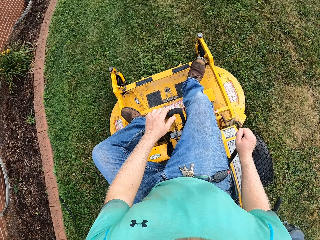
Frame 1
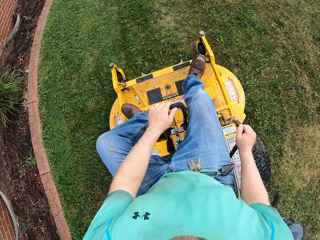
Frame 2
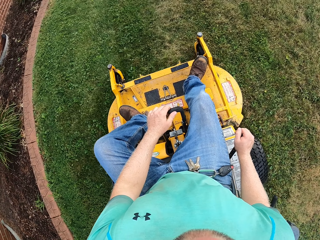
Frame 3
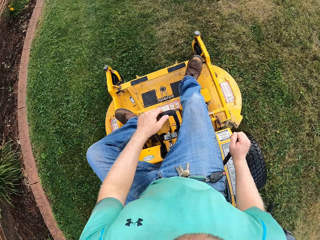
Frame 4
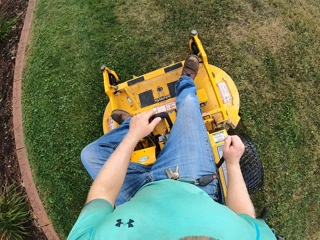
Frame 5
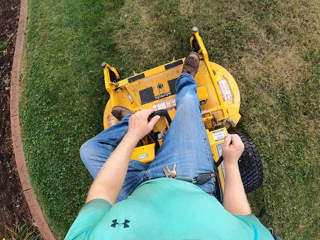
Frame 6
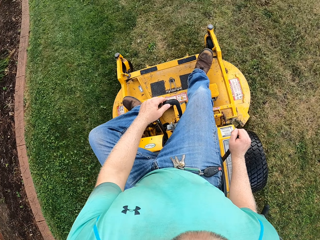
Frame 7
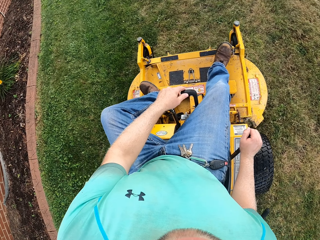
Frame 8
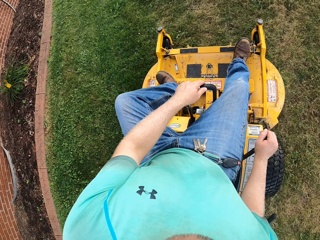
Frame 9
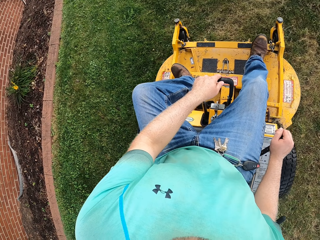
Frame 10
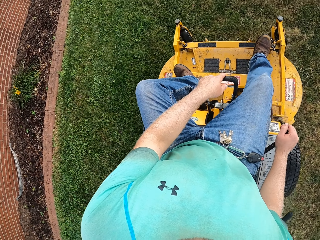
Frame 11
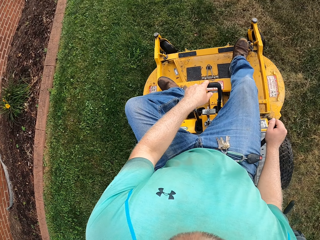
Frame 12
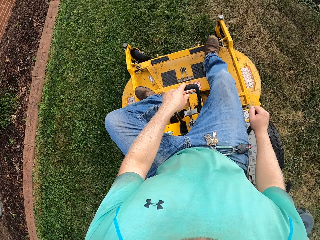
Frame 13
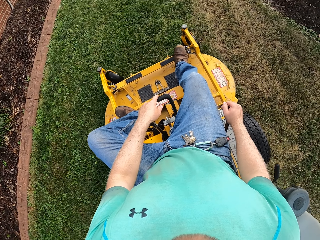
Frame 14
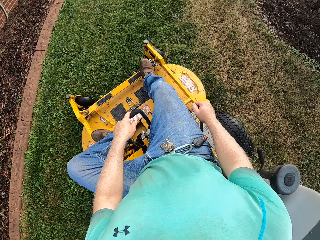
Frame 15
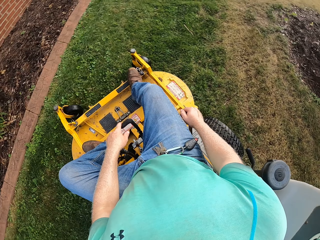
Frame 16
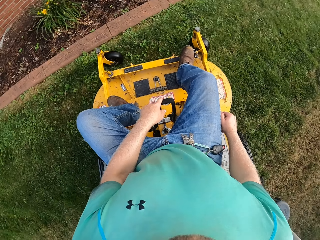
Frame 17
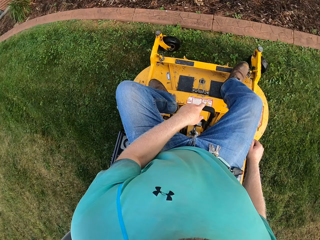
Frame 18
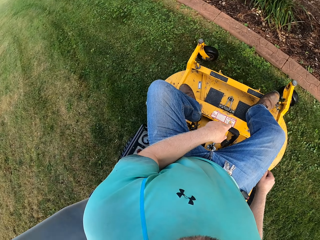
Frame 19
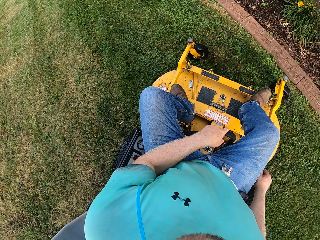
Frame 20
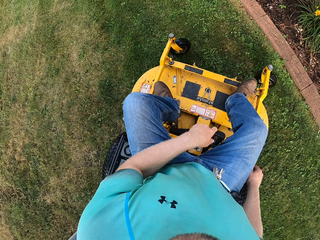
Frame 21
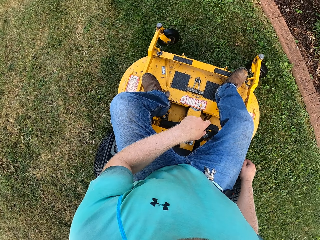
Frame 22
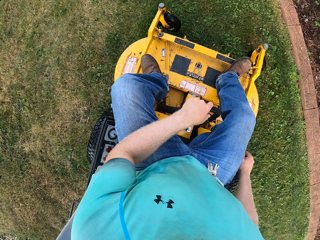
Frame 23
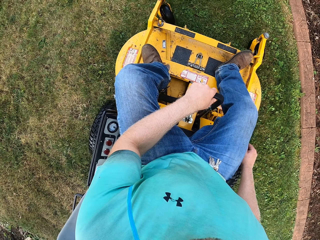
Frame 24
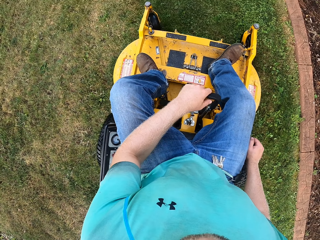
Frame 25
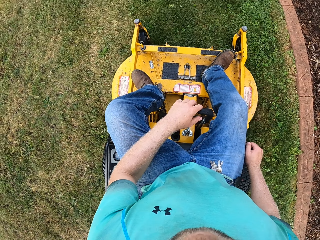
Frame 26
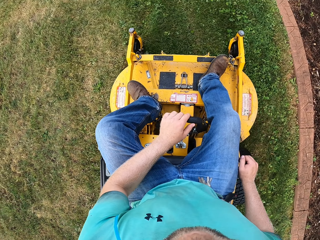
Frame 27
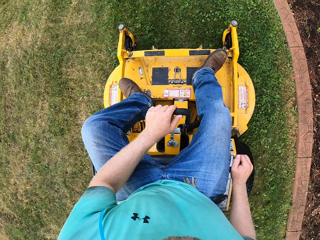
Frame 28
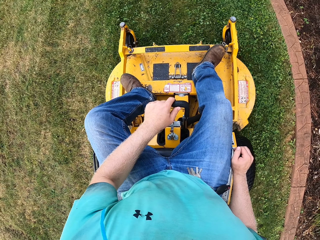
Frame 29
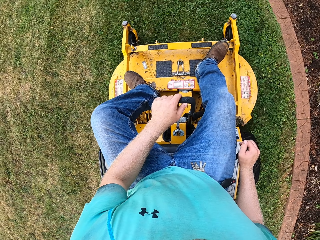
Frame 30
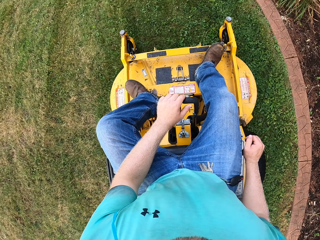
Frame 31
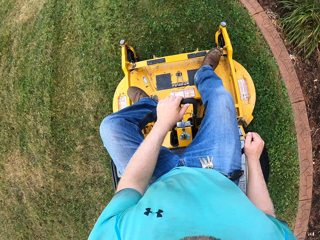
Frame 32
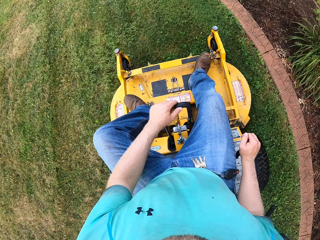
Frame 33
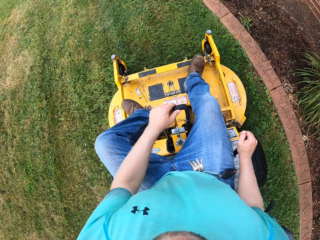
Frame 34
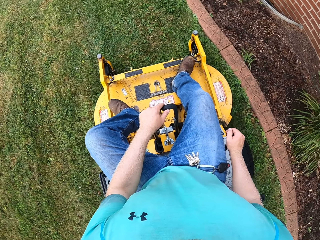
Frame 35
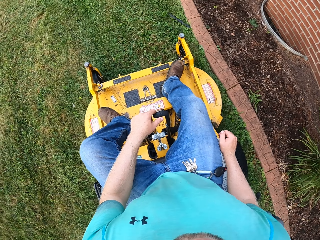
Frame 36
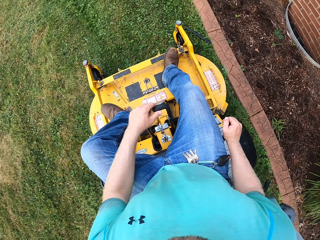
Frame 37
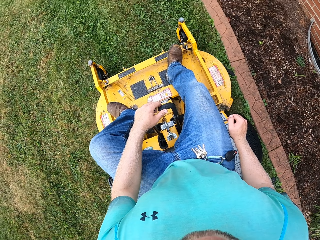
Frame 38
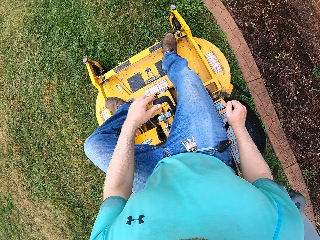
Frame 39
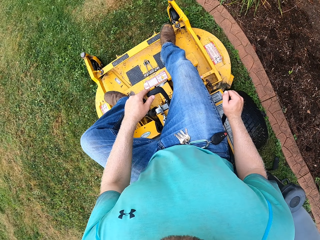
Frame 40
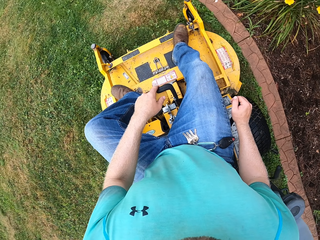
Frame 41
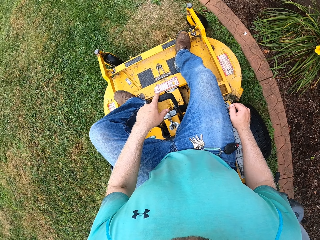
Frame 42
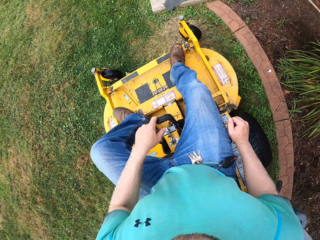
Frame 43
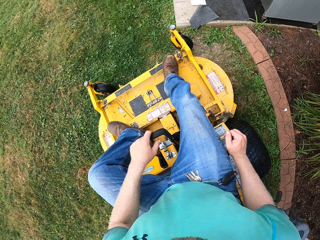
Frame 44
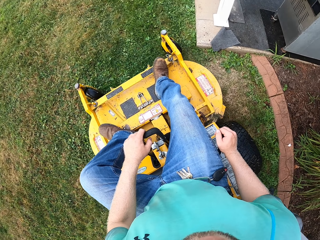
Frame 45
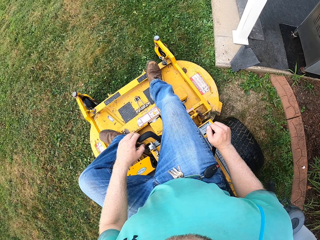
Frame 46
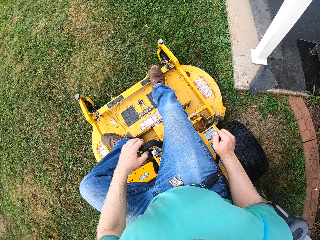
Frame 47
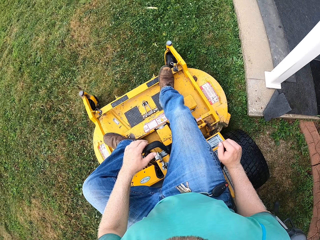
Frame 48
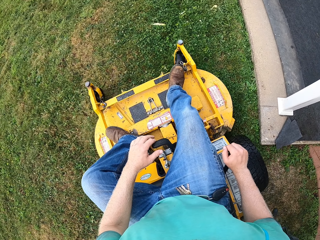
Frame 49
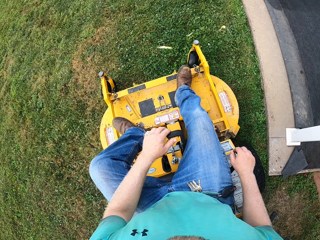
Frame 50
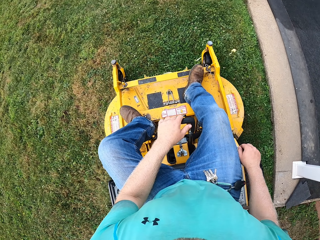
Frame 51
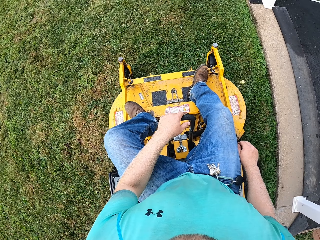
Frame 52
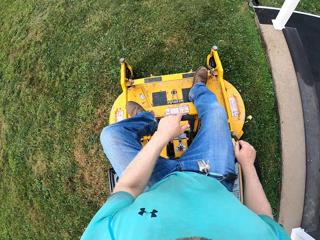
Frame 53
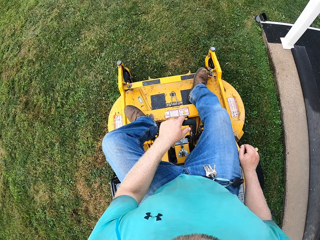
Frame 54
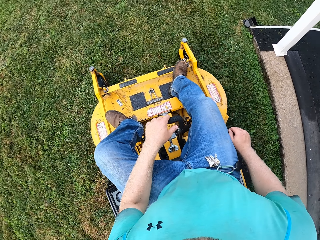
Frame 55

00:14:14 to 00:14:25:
The camera wearer operates the grass cutting machine. They operate the grass cutting machine again.

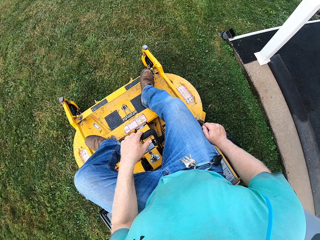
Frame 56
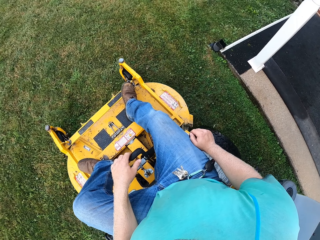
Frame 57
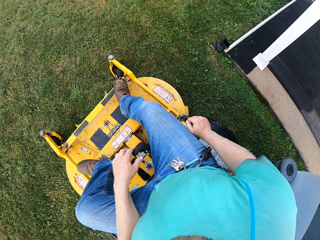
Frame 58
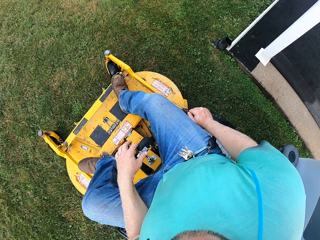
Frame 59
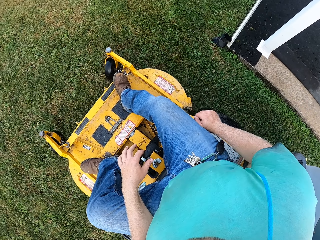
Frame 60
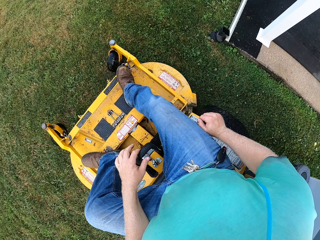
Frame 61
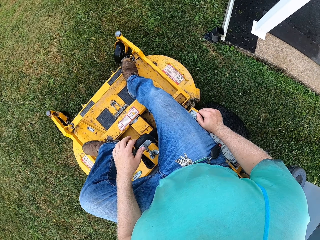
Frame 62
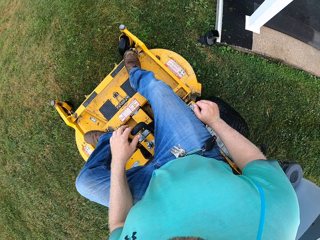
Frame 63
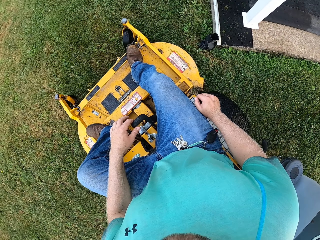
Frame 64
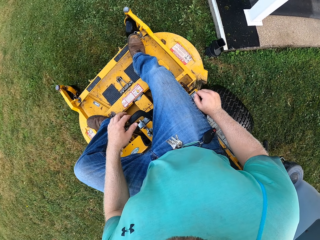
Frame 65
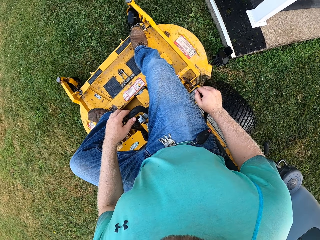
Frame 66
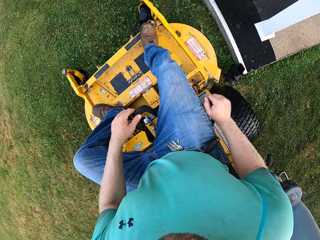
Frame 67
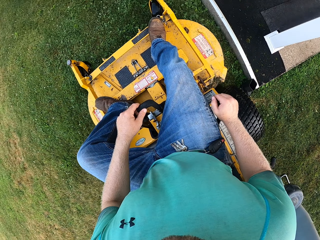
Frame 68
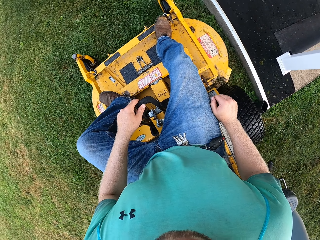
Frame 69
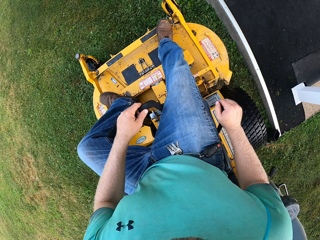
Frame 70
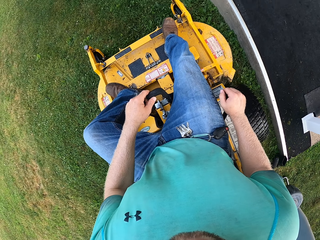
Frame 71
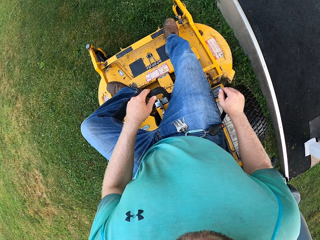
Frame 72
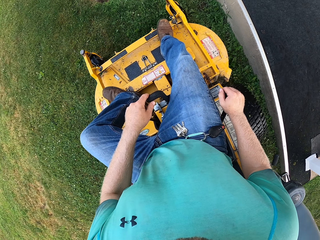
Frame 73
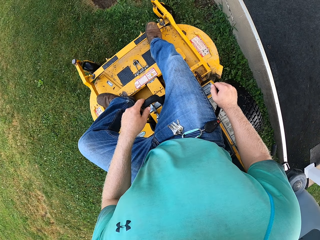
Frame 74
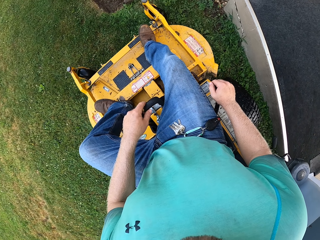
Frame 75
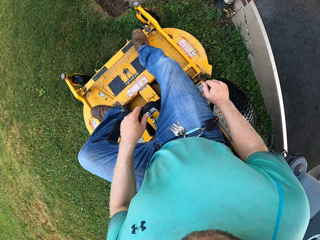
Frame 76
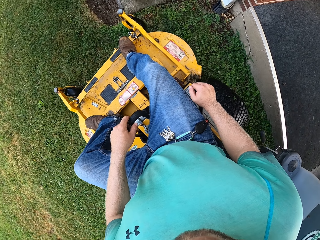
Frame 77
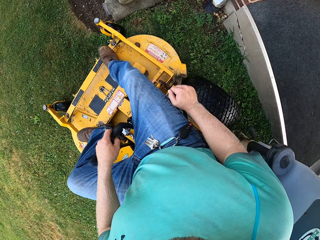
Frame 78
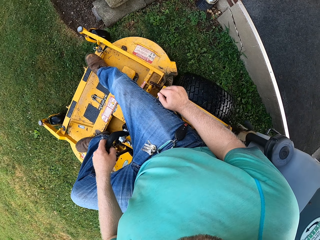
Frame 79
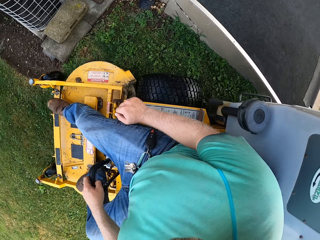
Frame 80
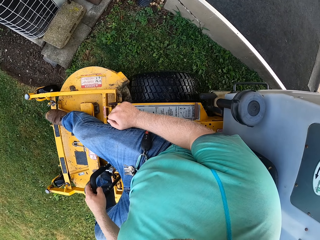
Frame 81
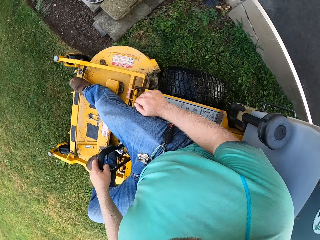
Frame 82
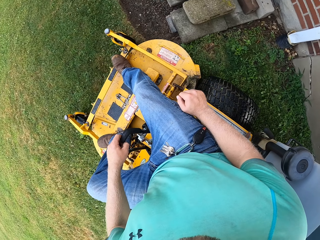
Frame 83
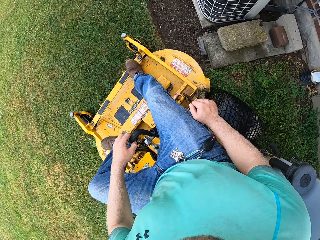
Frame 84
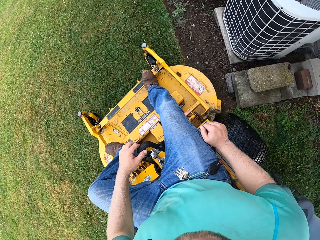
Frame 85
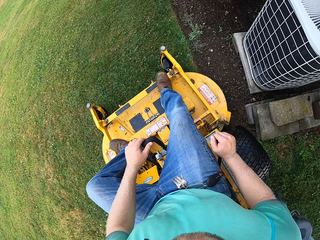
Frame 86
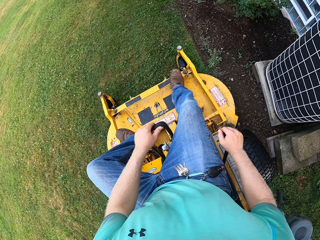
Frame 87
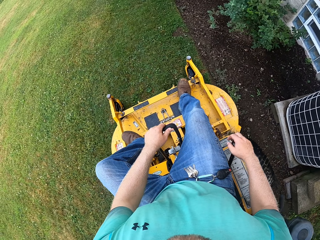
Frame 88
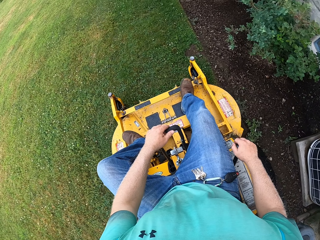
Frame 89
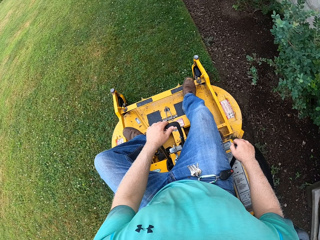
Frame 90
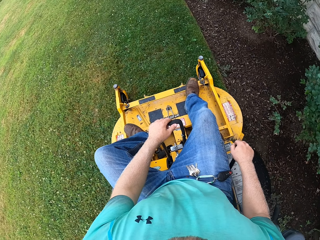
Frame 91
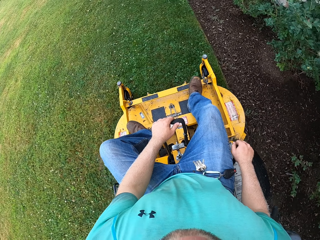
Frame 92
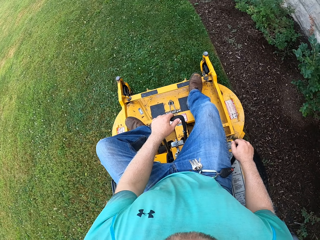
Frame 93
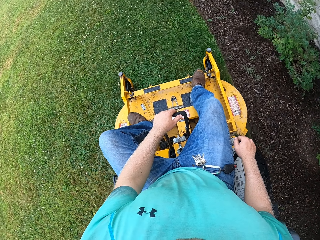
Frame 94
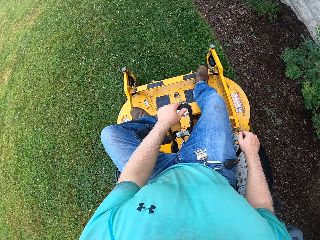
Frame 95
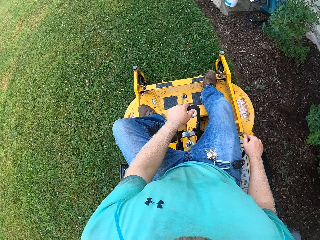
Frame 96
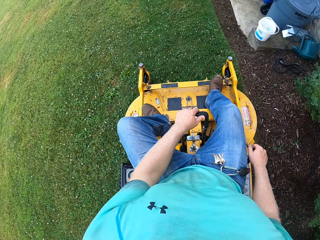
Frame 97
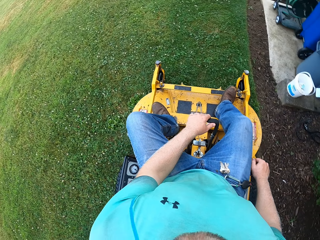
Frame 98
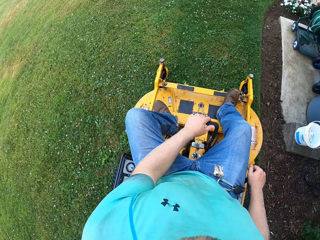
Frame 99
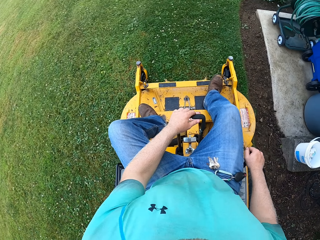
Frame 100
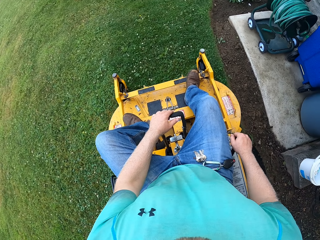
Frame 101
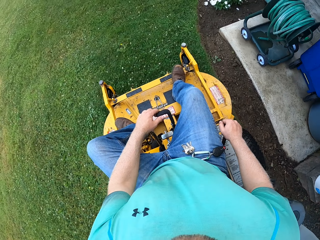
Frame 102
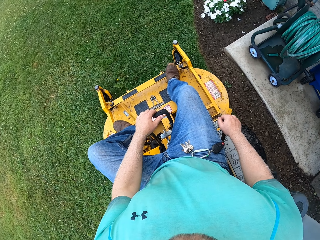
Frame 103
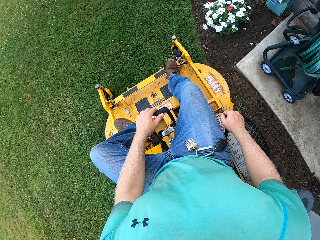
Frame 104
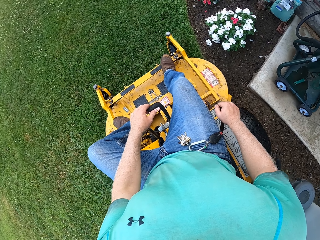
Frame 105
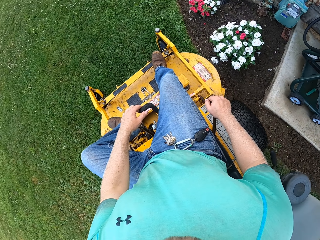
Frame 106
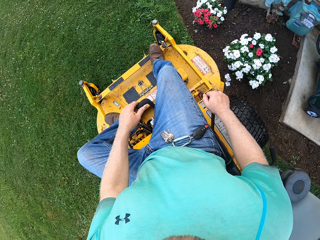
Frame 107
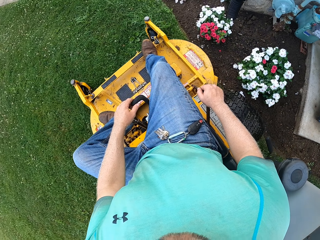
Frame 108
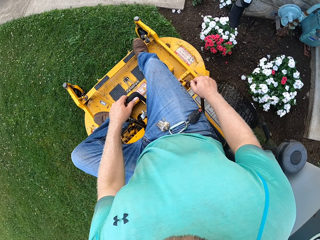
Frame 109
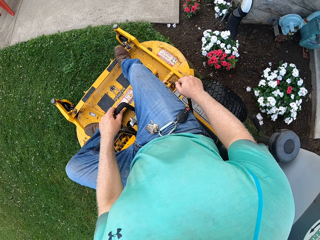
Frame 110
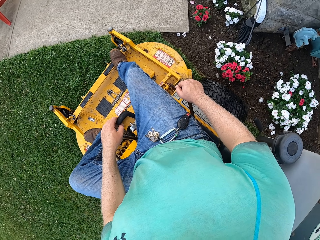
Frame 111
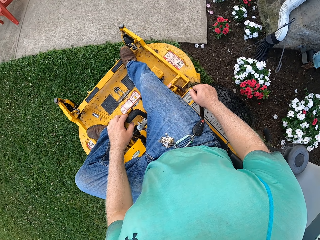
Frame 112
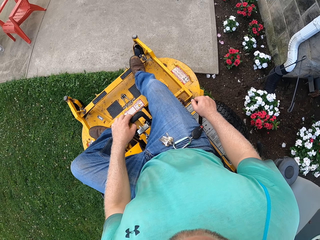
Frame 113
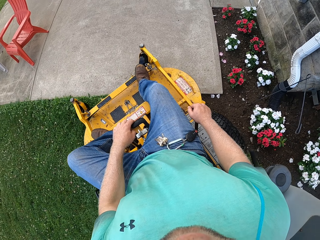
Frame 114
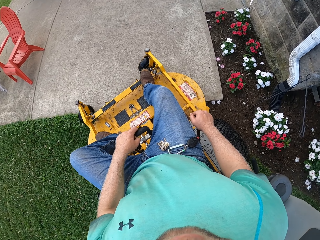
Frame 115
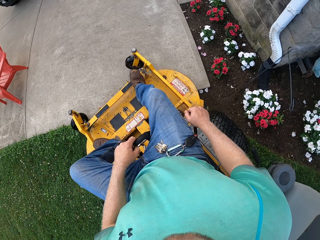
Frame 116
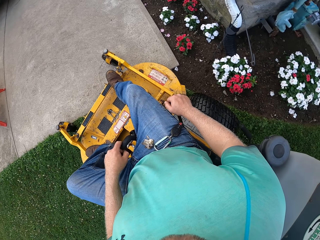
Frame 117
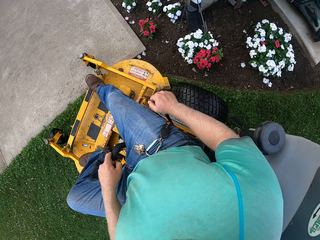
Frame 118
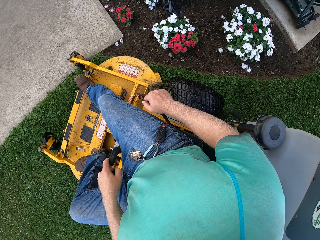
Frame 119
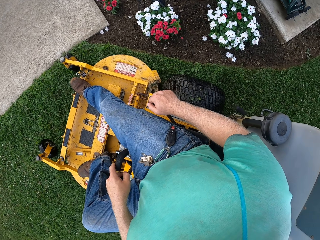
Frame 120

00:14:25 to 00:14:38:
The camera wearer operates the grass cutting machine. They operate the grass cutting machine again.
